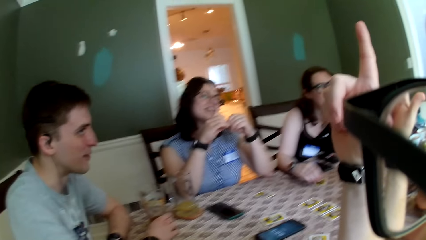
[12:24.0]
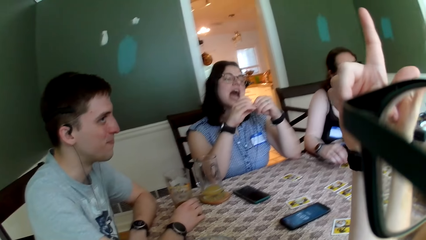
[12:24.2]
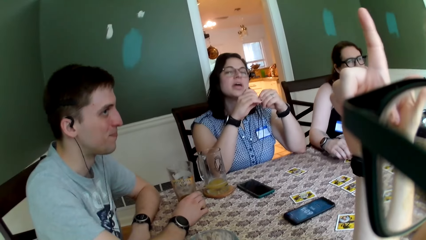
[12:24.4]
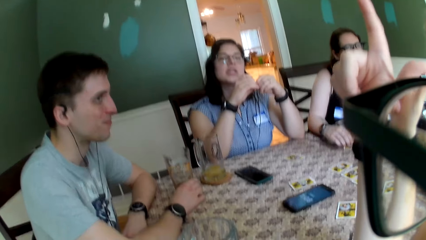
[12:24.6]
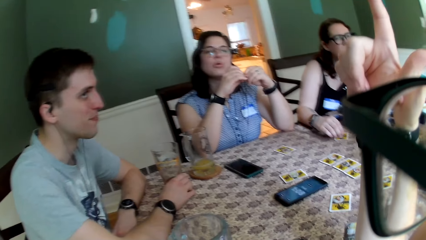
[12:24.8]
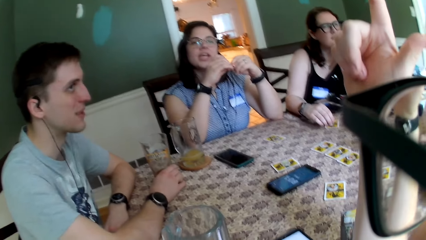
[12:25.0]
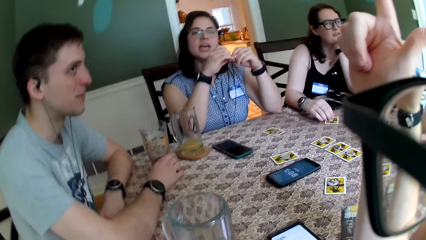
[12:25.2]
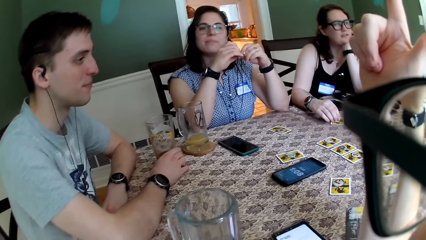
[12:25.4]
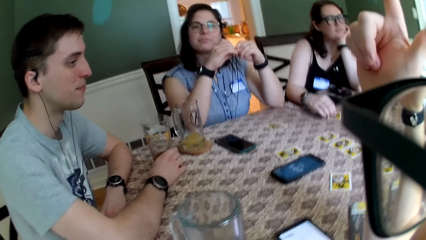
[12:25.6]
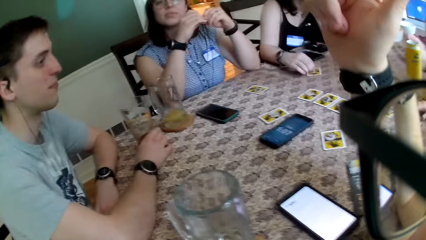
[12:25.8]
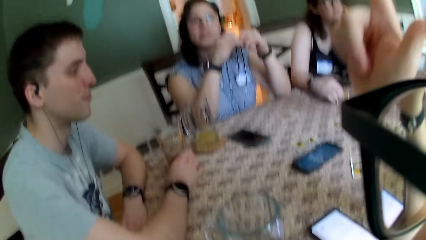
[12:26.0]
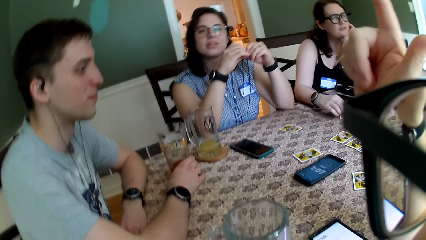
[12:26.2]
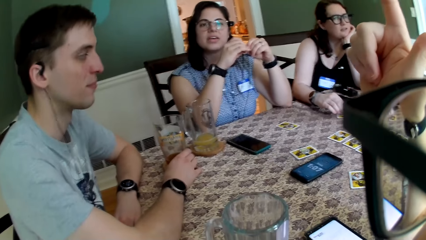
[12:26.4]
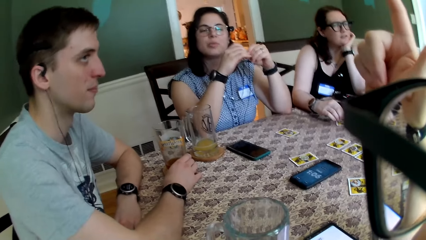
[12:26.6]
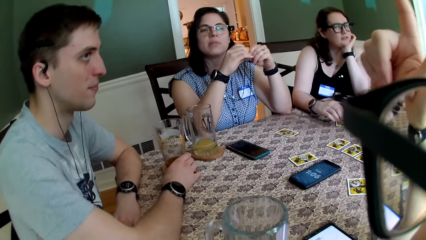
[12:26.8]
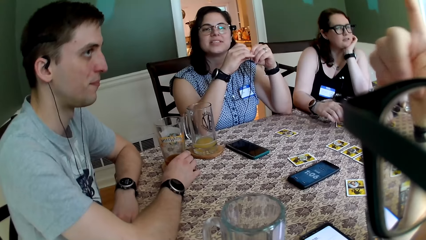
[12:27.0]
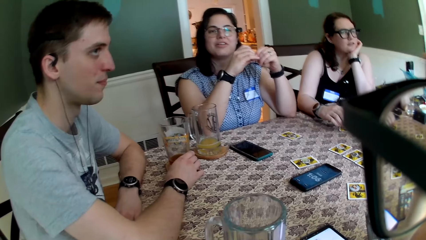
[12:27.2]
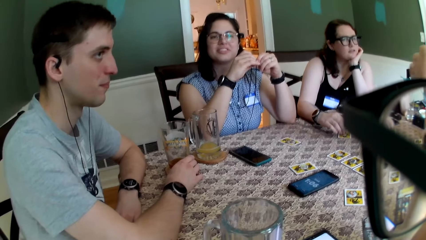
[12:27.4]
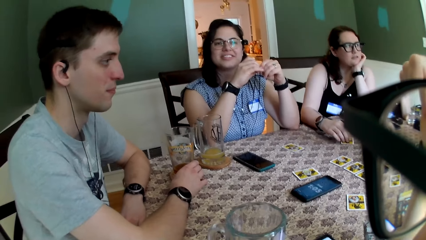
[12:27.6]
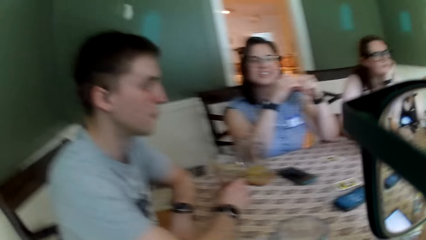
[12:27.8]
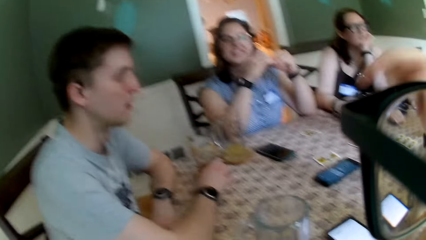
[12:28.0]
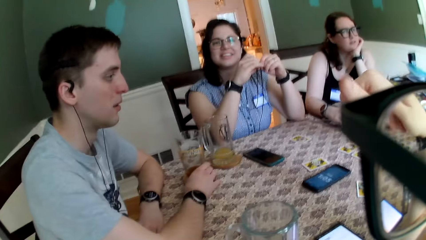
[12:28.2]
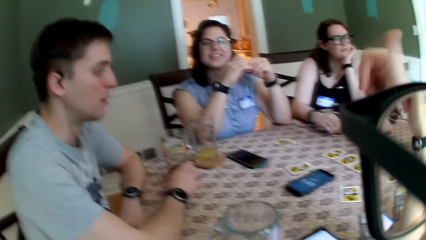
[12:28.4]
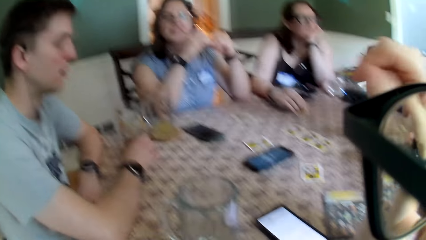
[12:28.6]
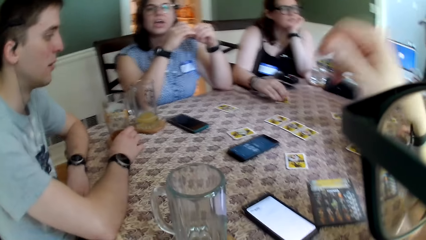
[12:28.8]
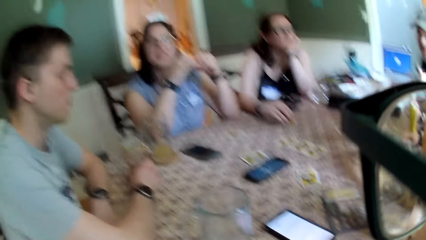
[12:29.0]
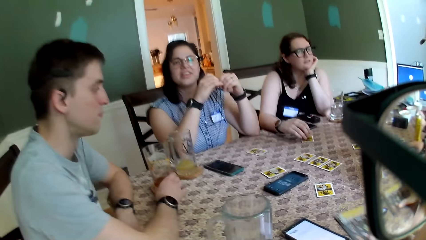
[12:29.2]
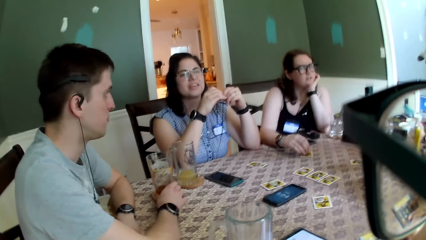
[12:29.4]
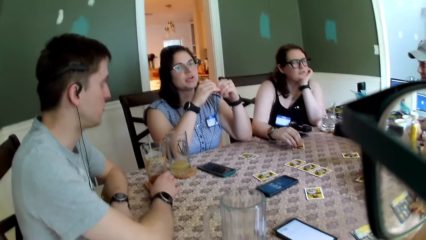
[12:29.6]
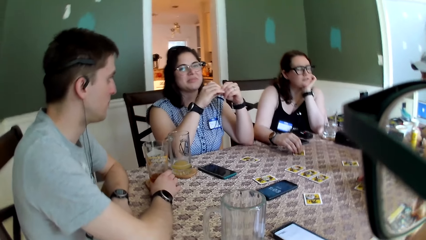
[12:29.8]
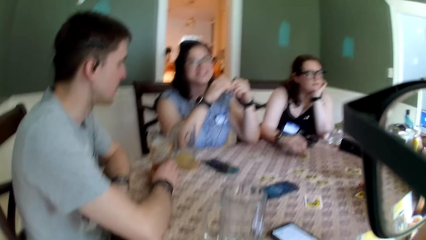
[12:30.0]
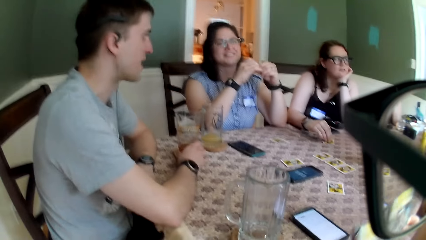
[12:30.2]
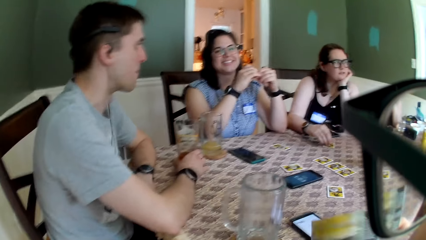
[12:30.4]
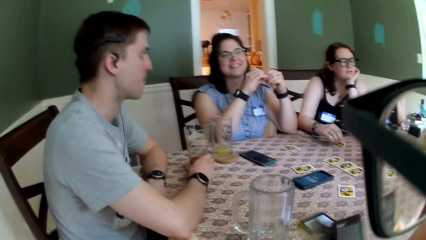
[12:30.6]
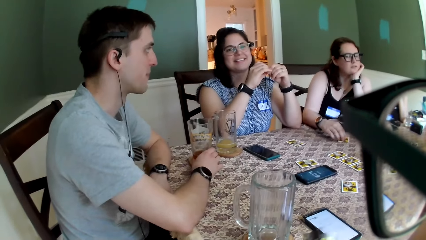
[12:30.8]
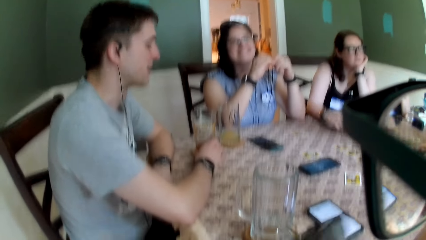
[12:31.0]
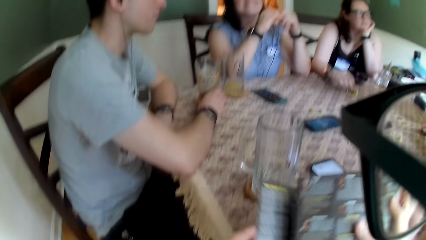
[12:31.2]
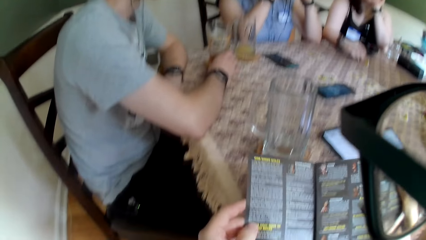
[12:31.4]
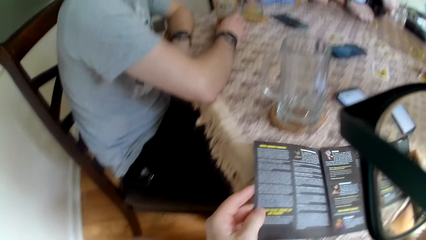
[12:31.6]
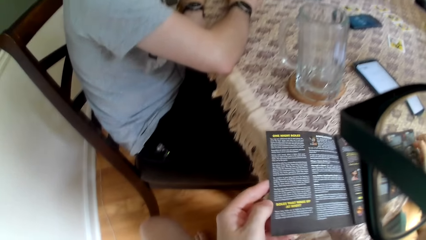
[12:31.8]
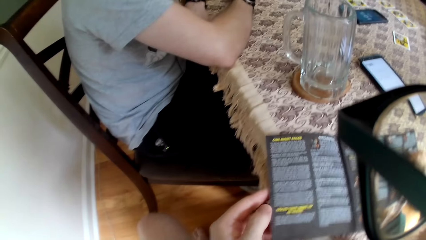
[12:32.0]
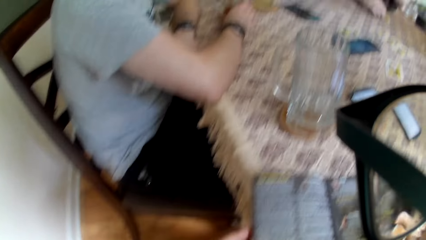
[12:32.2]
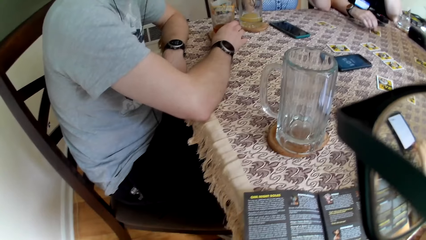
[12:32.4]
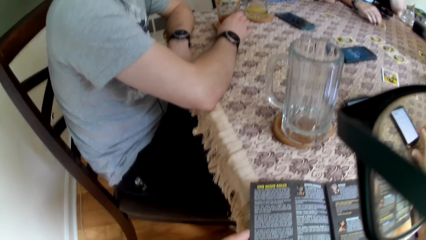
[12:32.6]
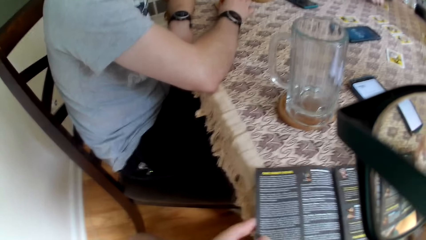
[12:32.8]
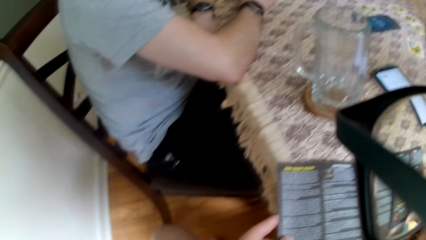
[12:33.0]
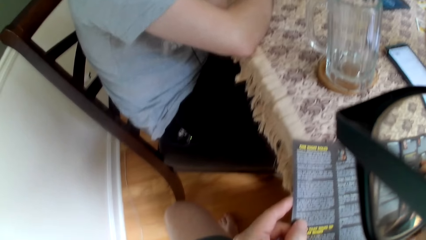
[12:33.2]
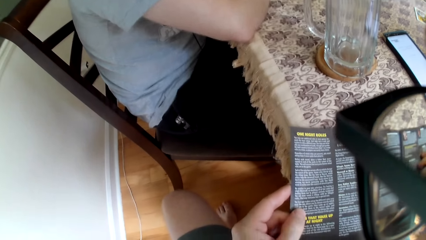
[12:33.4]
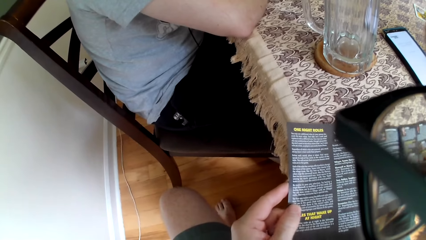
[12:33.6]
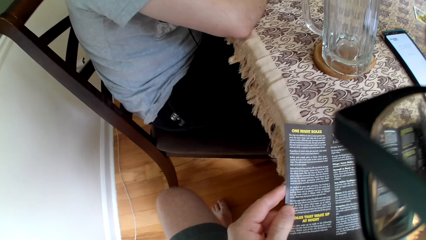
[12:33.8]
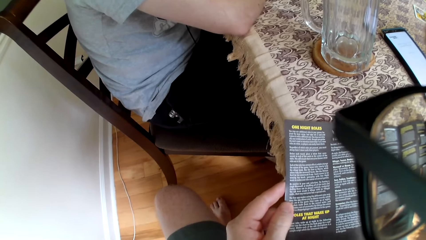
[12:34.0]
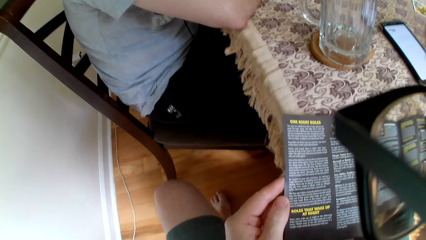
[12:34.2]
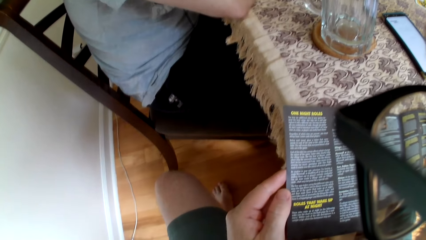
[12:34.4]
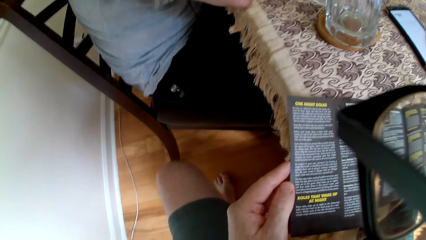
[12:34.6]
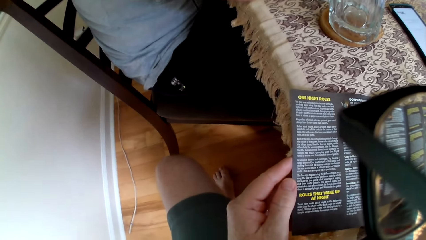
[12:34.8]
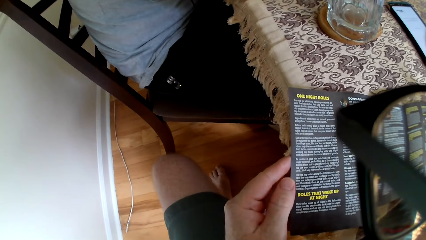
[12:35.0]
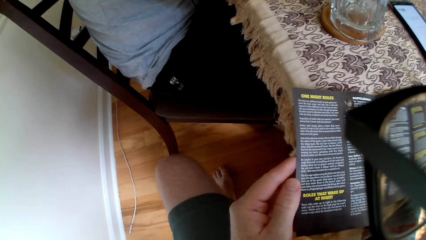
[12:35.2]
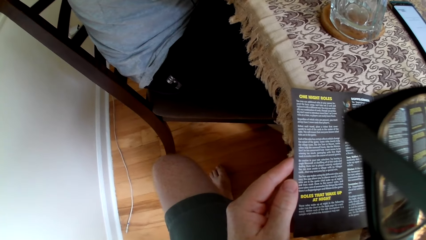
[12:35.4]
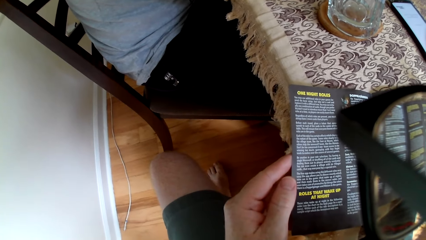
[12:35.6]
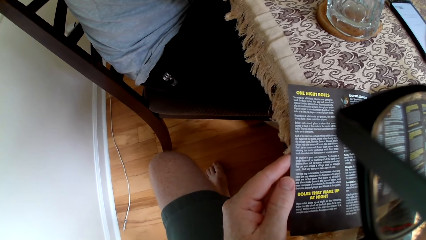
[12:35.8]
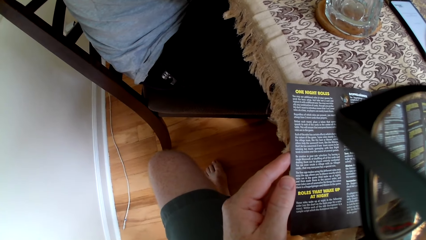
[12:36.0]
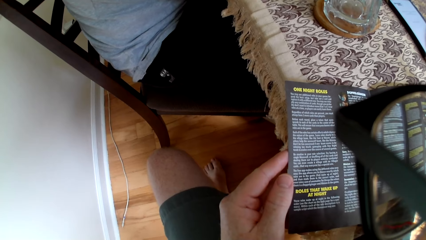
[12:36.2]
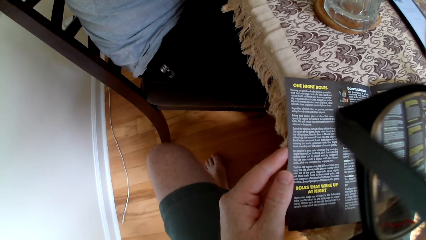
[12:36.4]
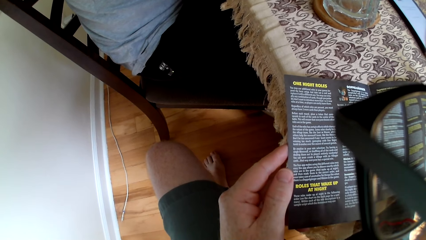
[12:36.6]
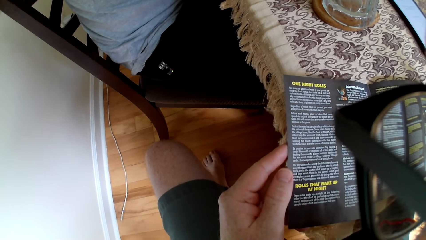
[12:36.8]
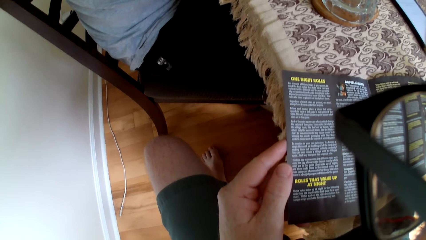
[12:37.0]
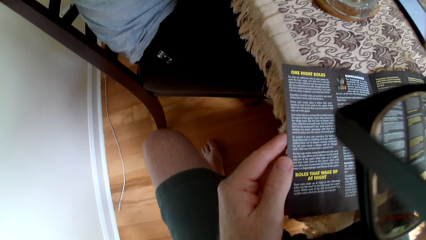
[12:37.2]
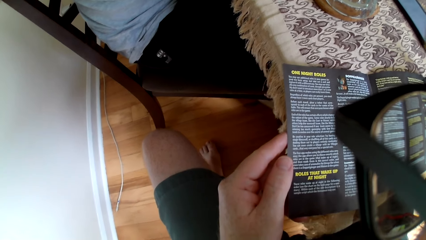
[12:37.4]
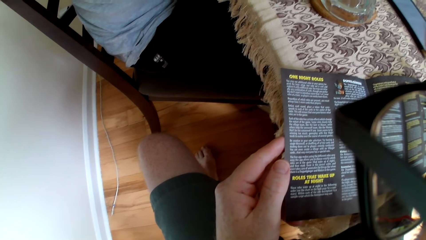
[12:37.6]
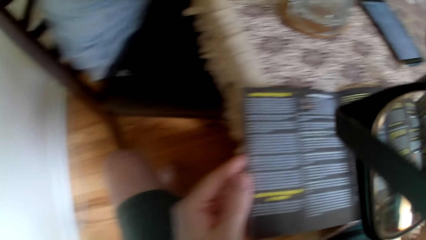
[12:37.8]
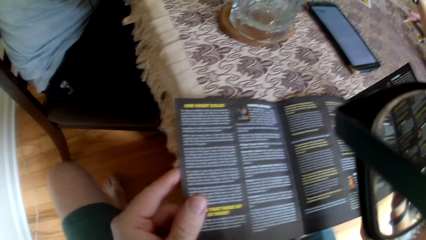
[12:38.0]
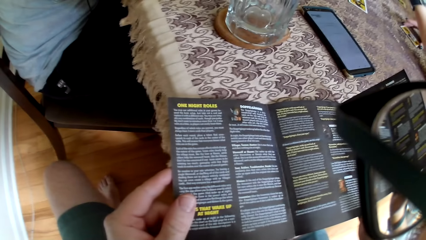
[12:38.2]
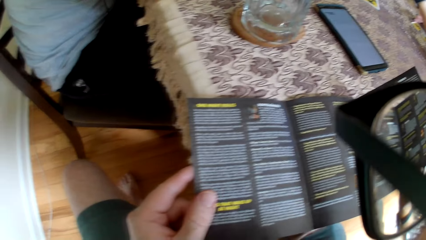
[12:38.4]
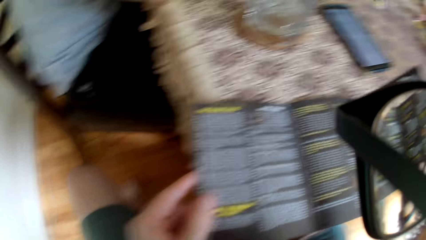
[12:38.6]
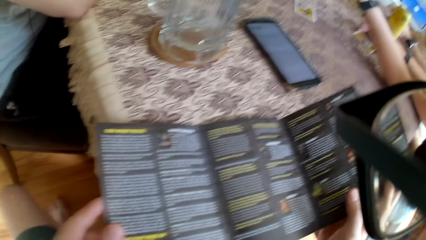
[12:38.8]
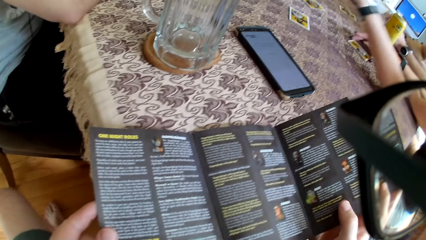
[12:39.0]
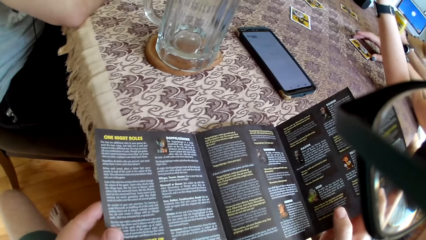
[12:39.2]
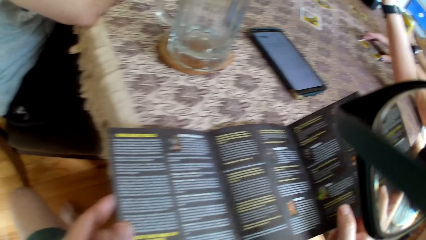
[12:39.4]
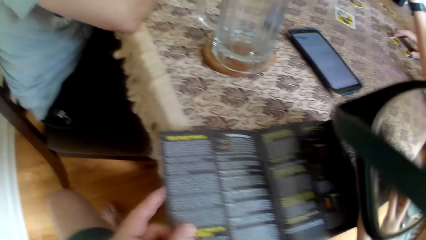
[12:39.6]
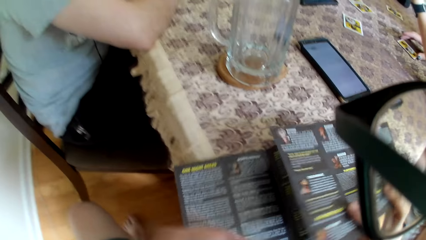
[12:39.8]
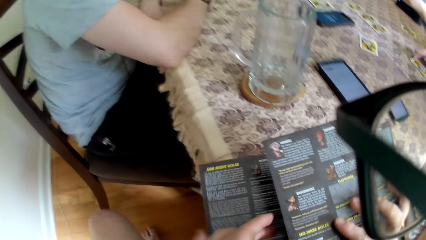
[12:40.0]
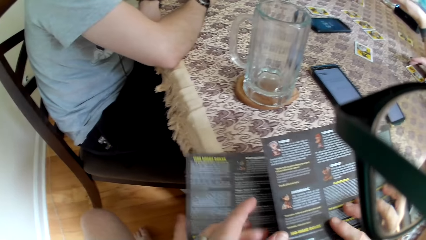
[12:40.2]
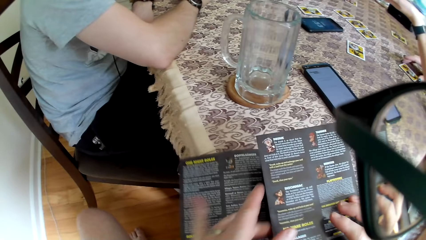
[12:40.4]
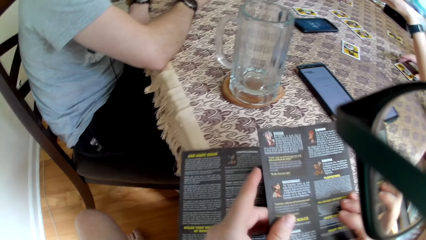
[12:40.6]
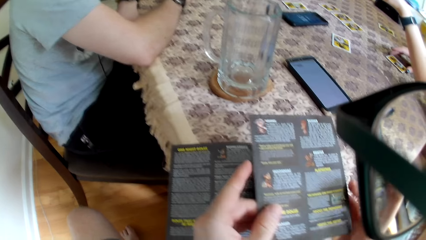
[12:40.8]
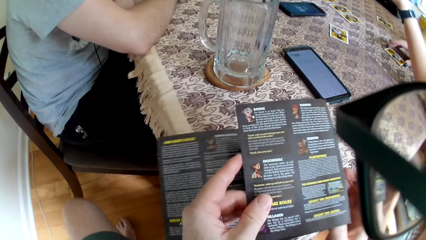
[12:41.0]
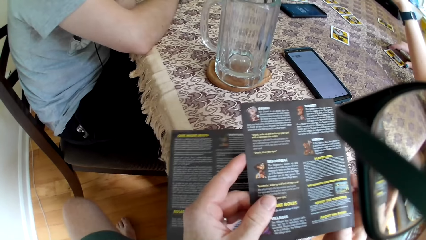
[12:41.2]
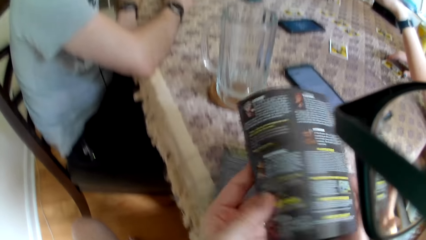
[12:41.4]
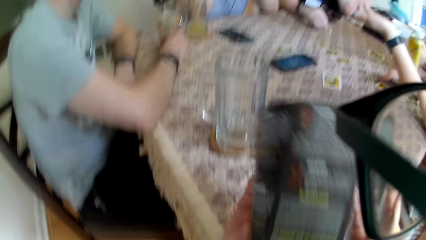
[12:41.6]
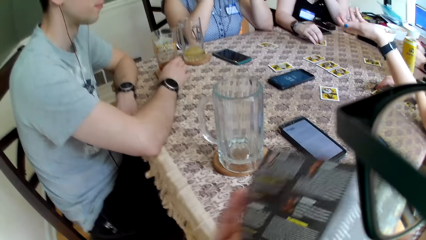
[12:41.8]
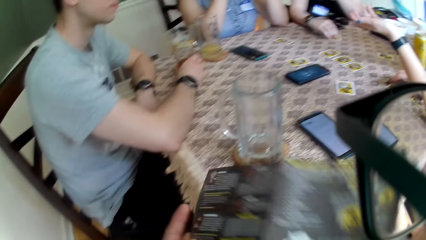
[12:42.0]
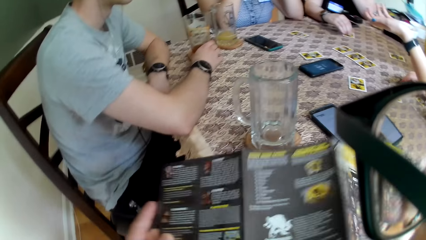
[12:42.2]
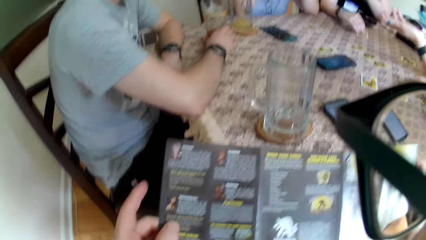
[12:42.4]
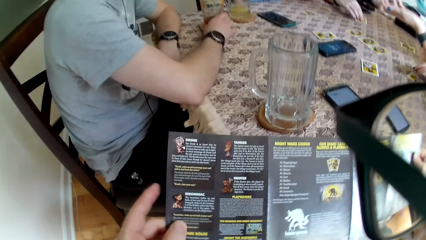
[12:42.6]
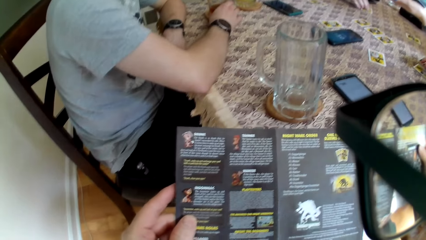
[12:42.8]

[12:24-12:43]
A woman converses with other people. Another woman converses with the camera wearer. The camera wearer converses with the other woman. He picks up a One Night Ultimate Werewolf manual on the table with his right hand. A man converses with other people. The camera wearer reads a sheet of paper. He opens the manual with both hands. He lowers the manual on the table. He checks through the manual. Another man converses with the first woman.
